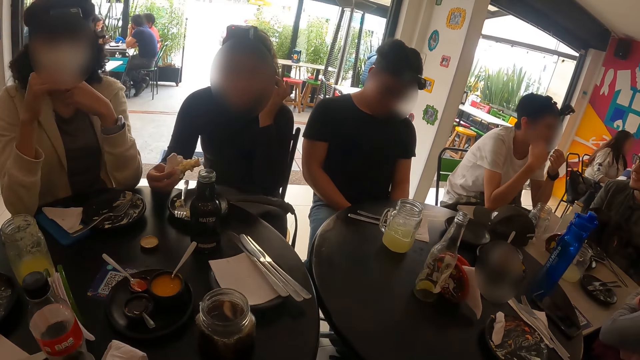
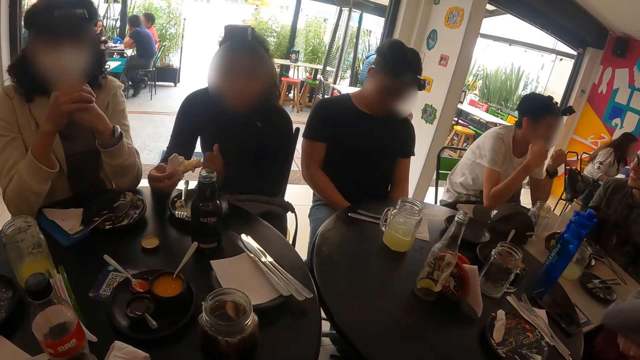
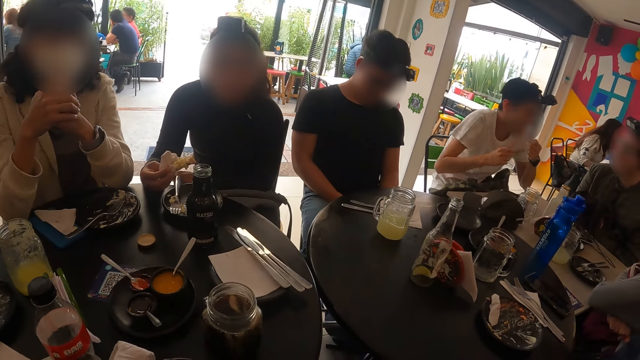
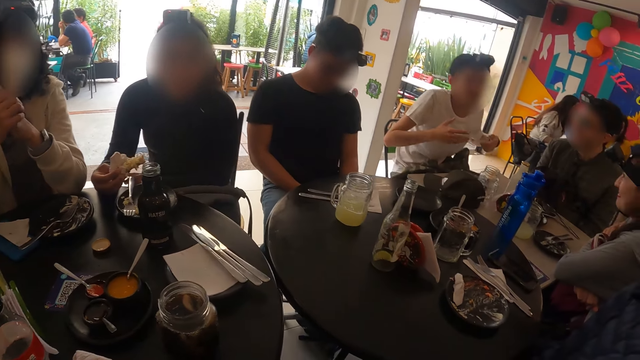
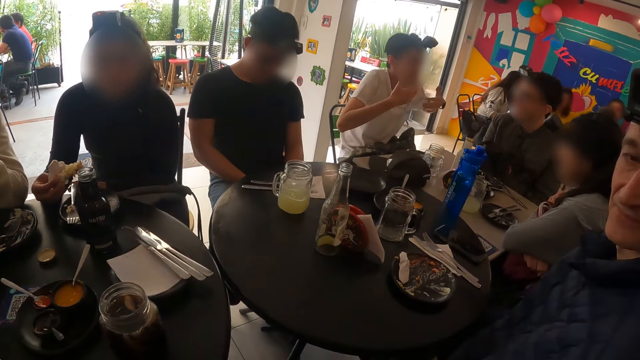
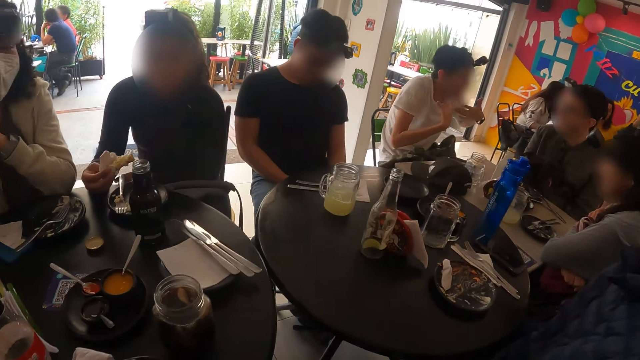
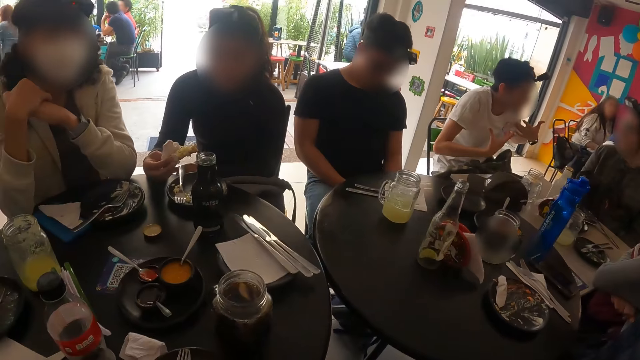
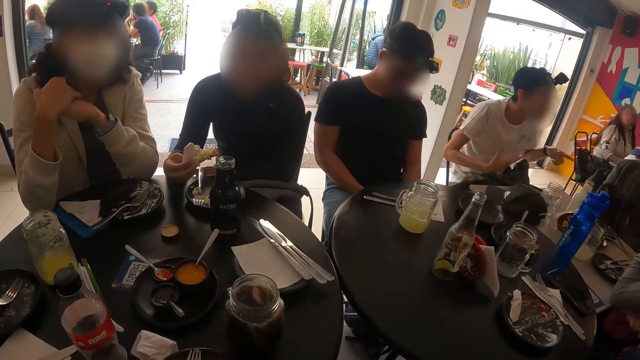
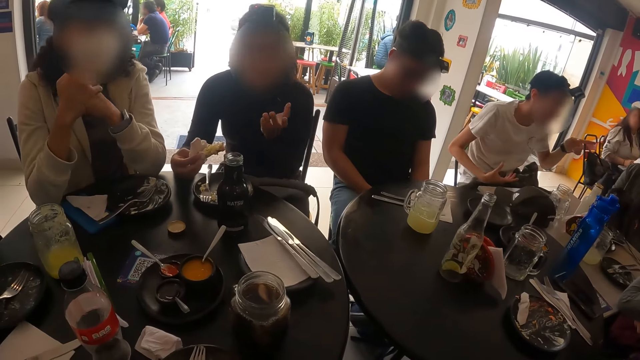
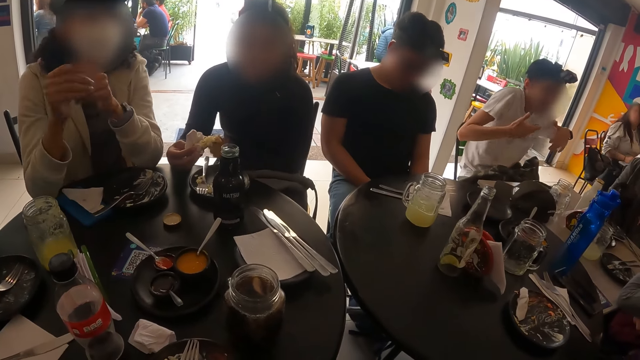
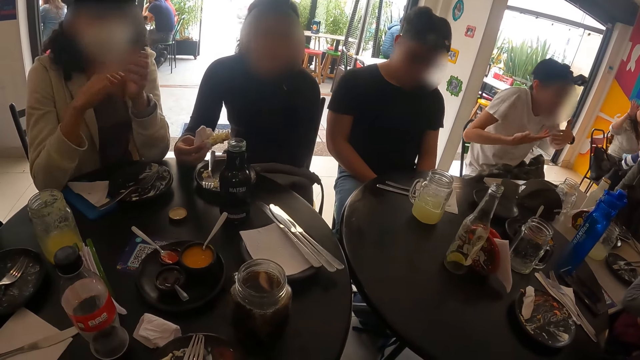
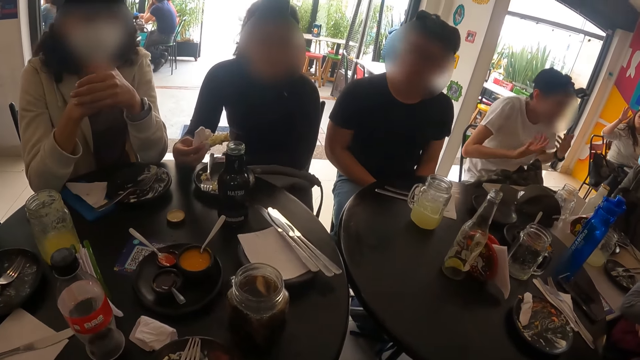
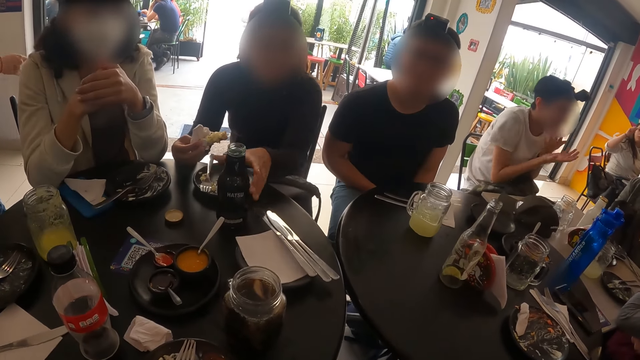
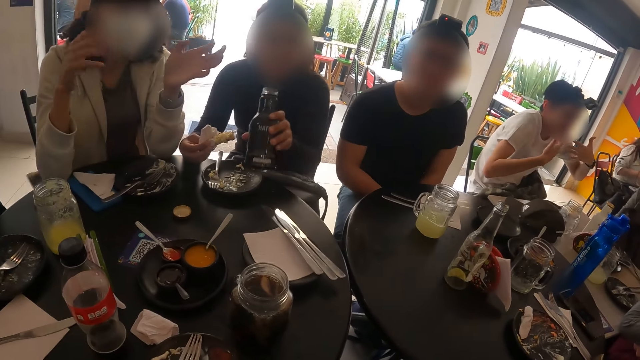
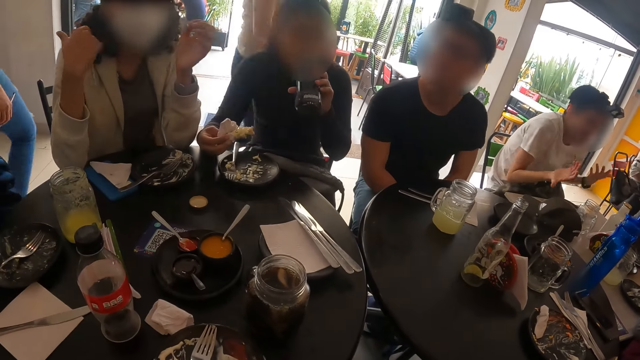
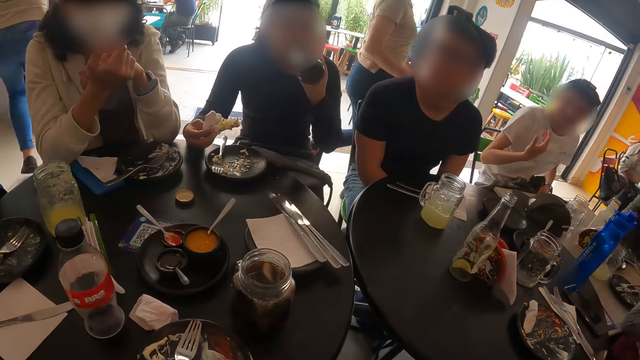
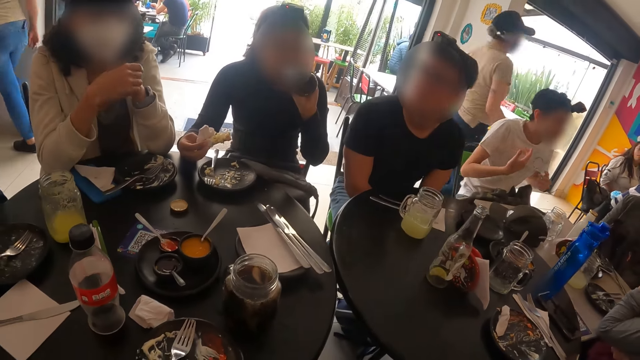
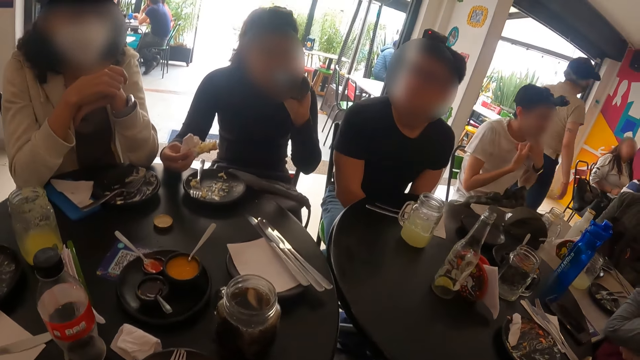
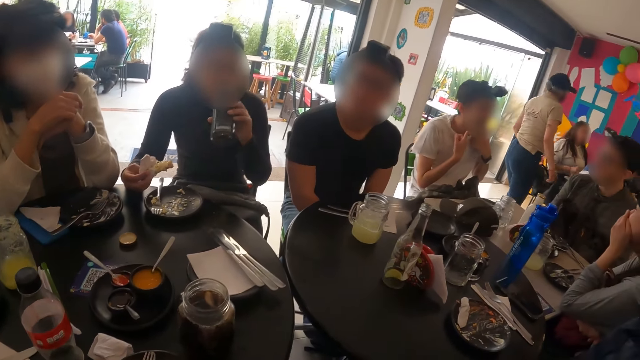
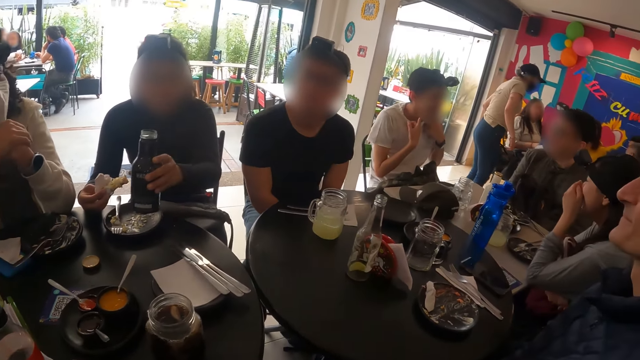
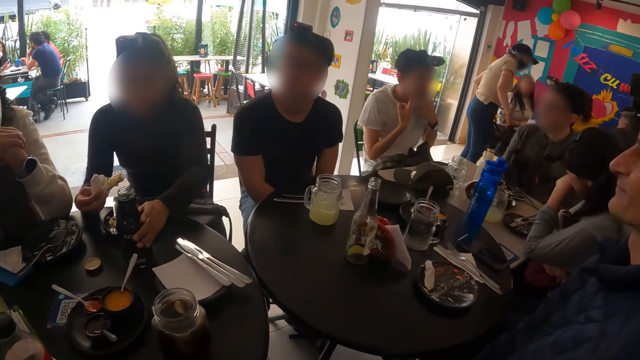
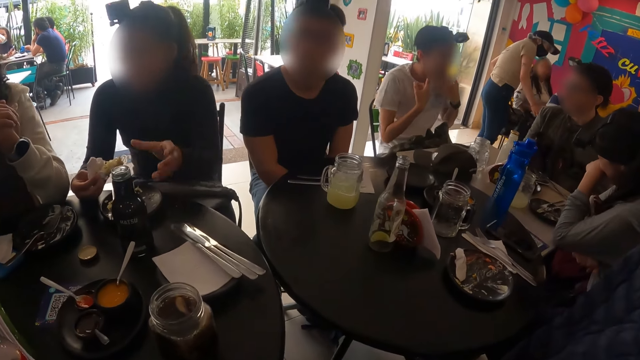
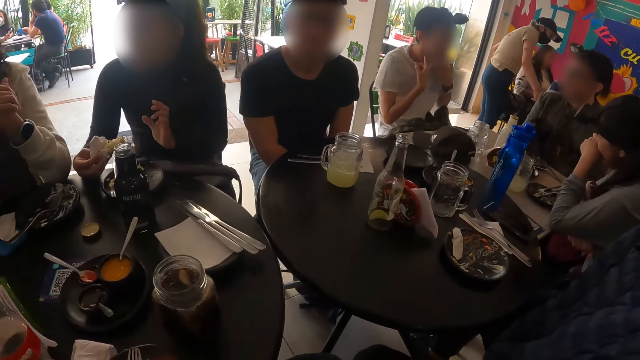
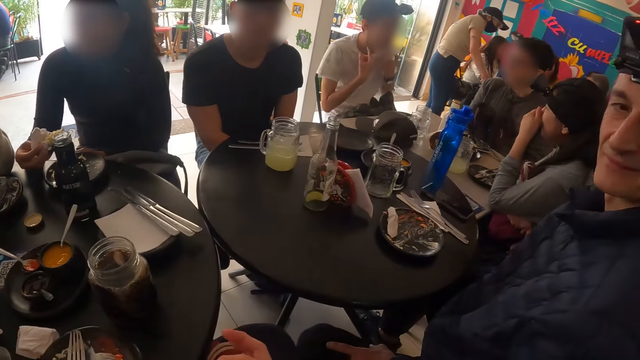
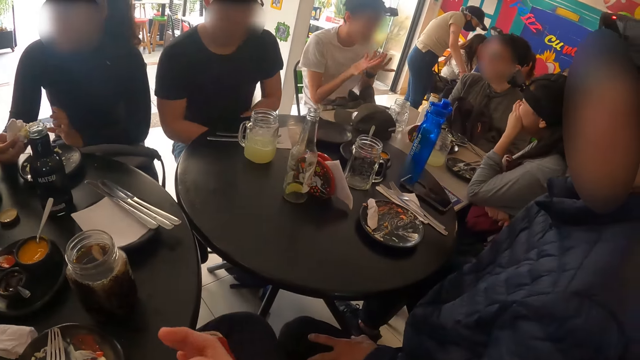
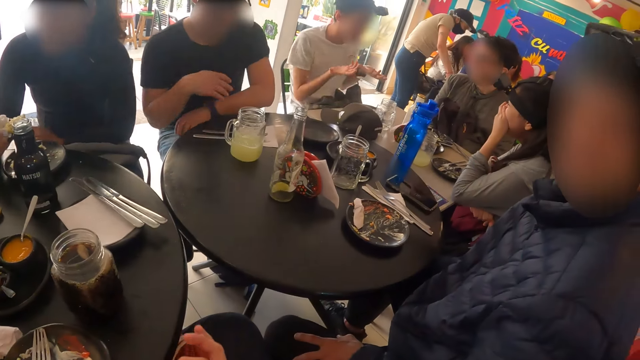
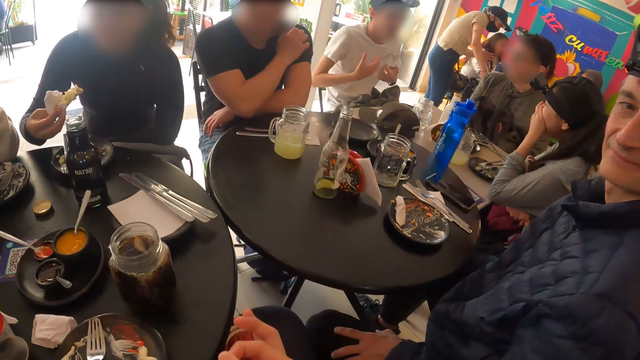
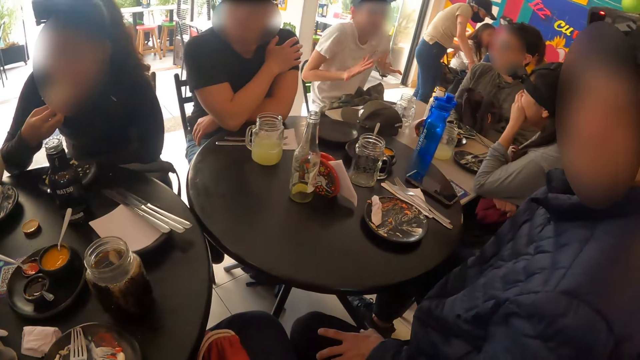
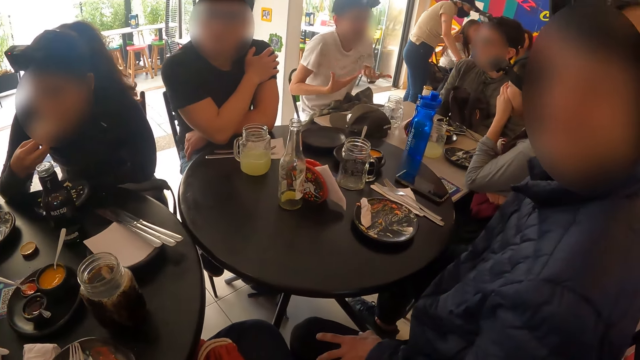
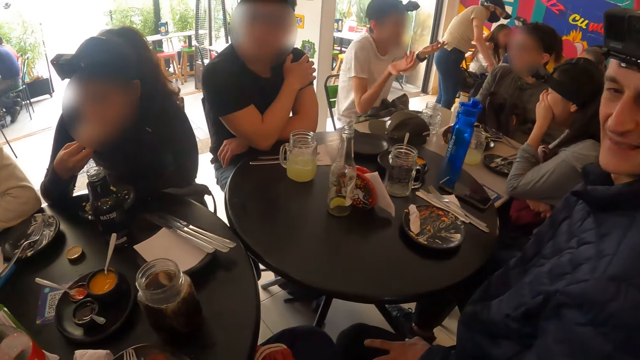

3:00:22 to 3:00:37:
The woman picks a bottle of soft drinks from the table with her left hand, drinks from the bottle of soft drinks in her left hand and places the bottle of soft drinks on the table with her left hand.

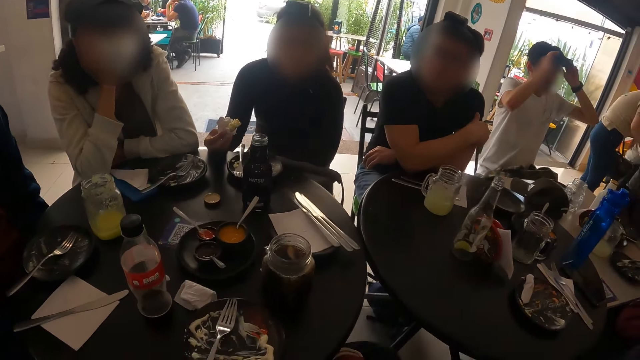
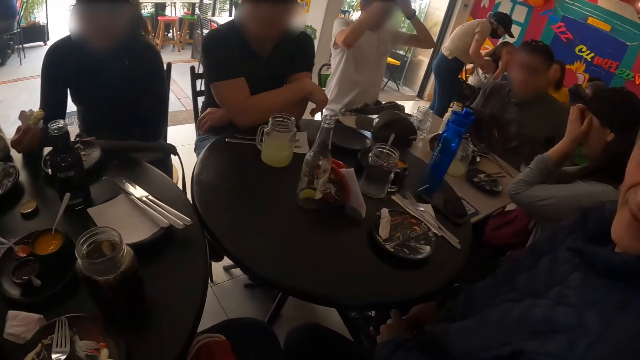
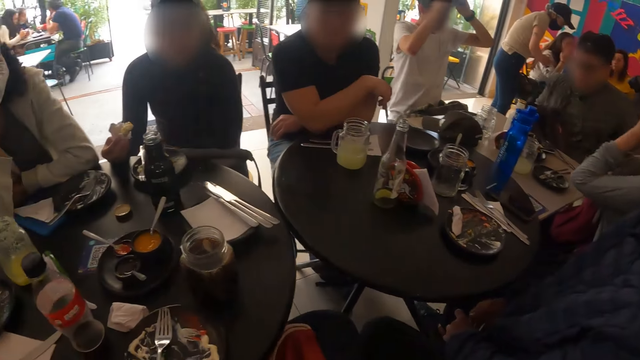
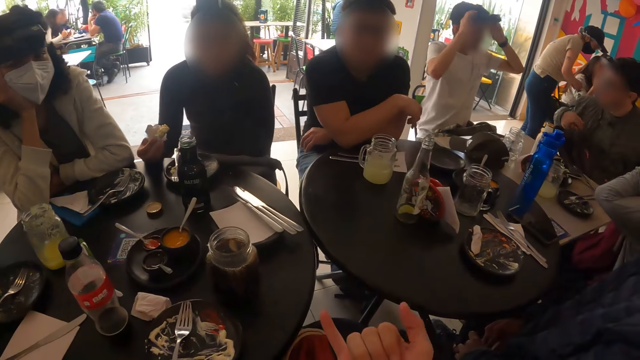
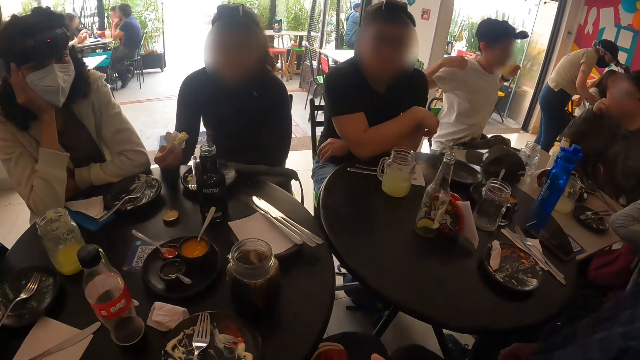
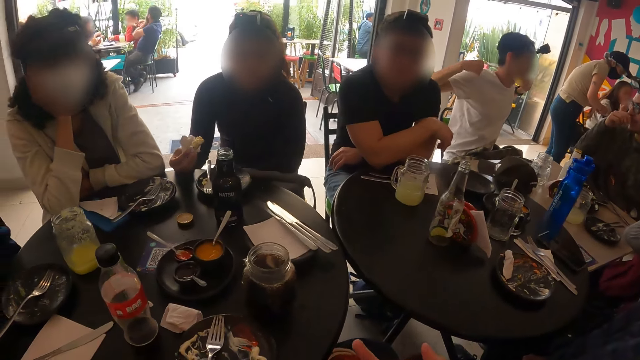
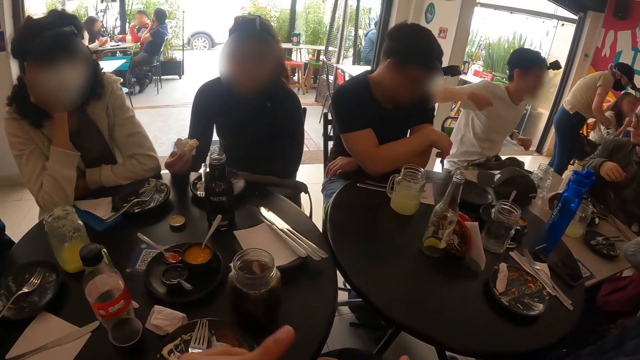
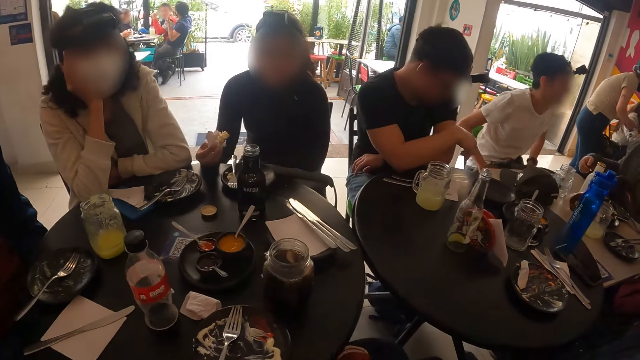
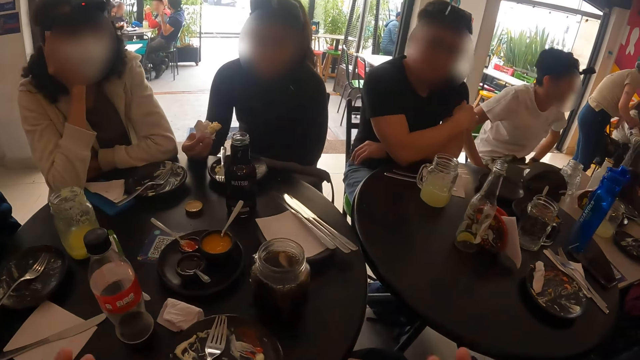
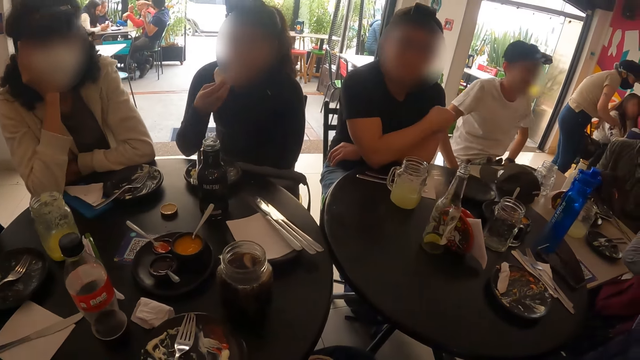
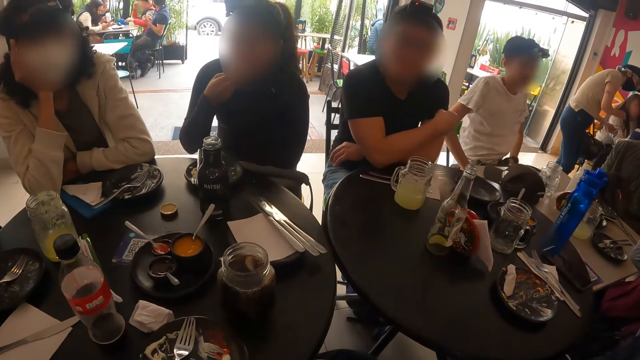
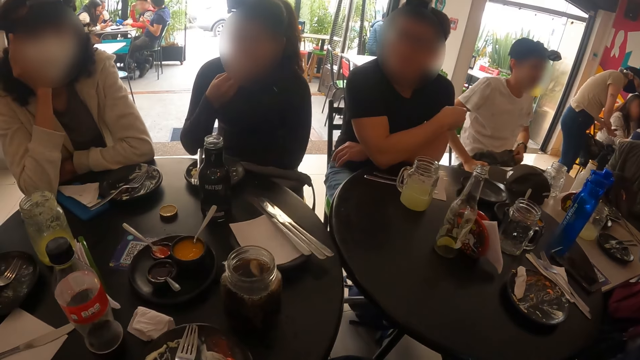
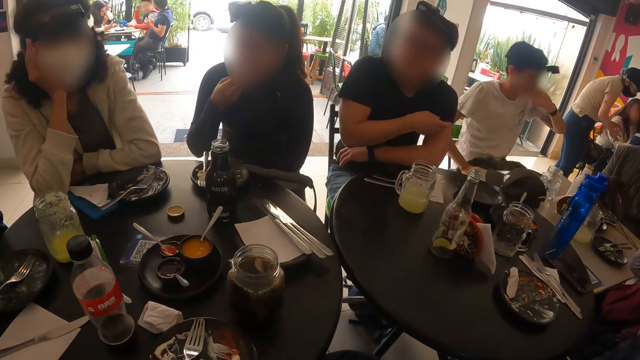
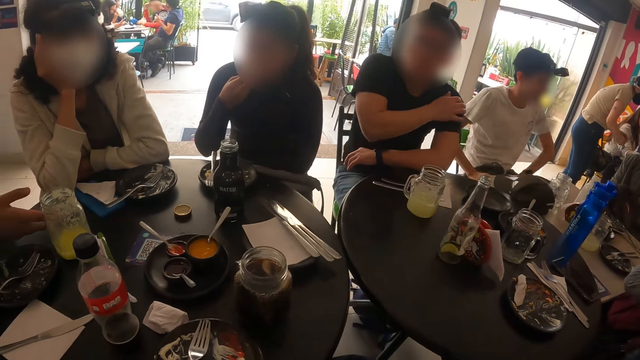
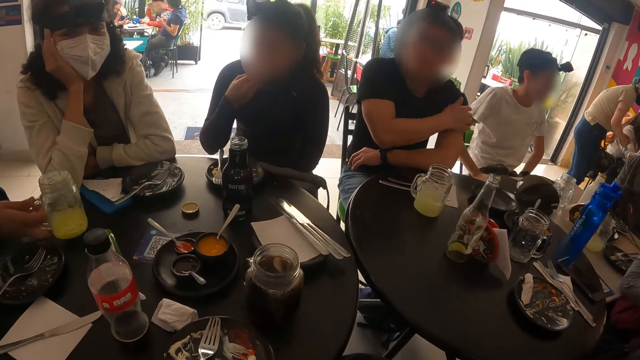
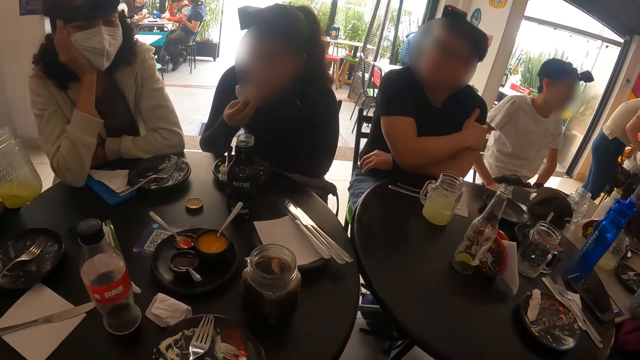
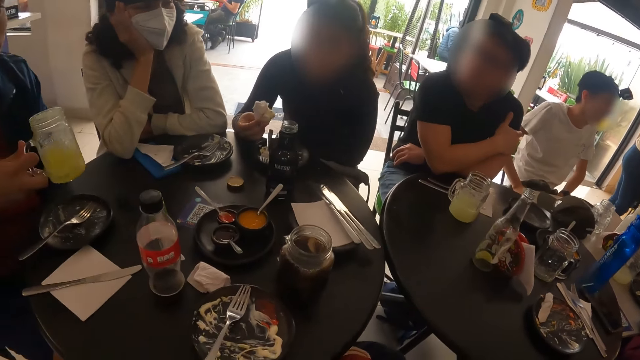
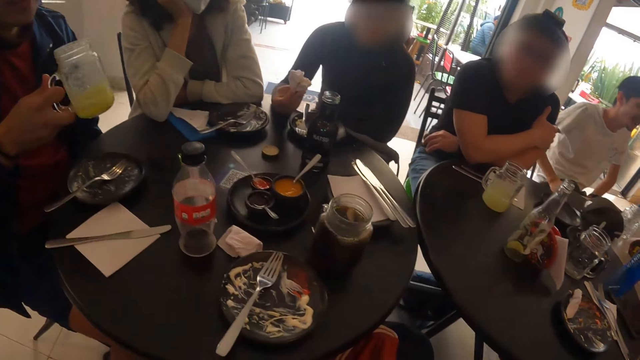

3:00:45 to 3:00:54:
A man adjusts his camera with his hands. Another man picks up the glass cup with his left hand and shakes the glass cup with his left hand.
